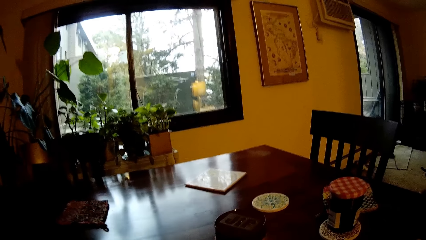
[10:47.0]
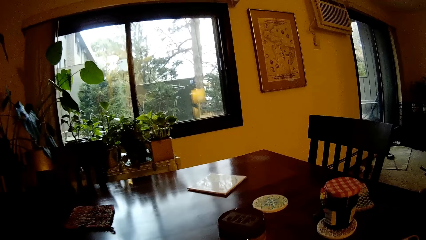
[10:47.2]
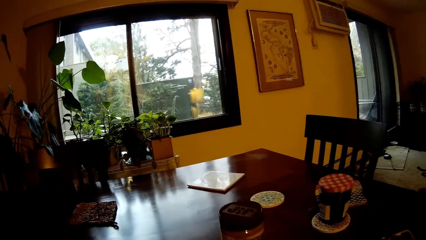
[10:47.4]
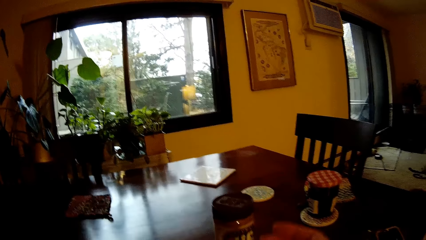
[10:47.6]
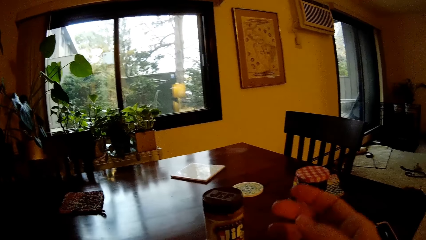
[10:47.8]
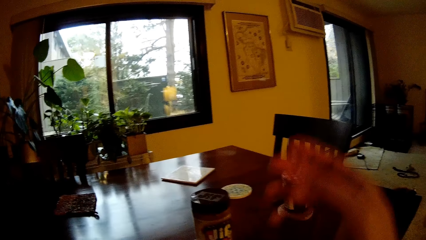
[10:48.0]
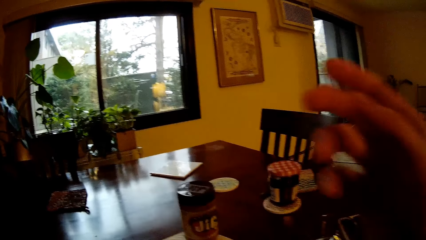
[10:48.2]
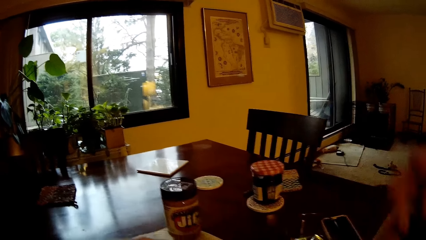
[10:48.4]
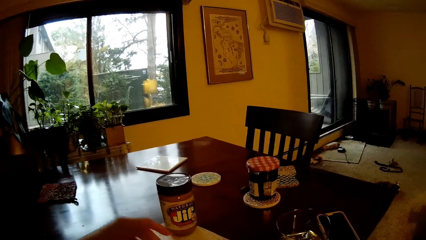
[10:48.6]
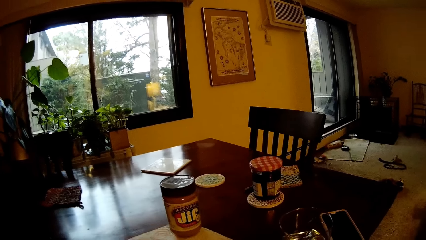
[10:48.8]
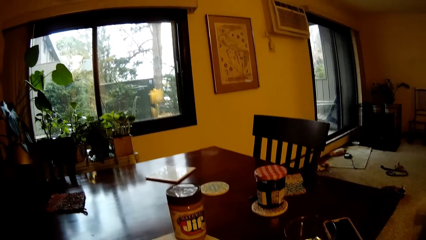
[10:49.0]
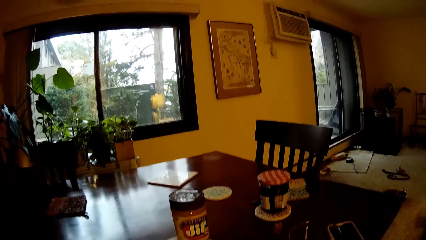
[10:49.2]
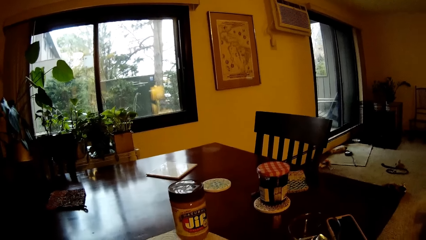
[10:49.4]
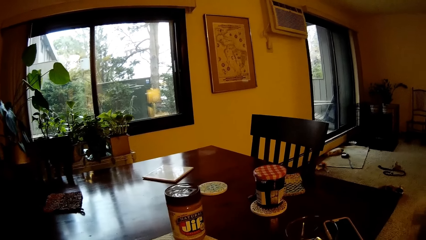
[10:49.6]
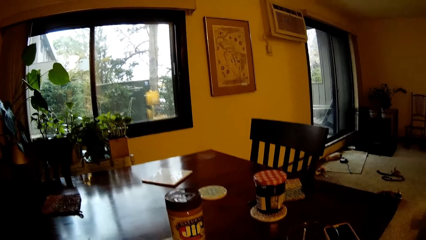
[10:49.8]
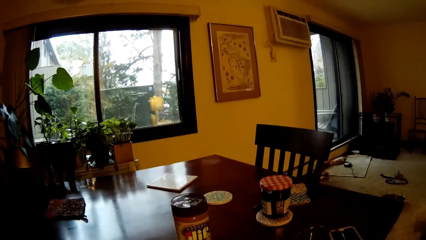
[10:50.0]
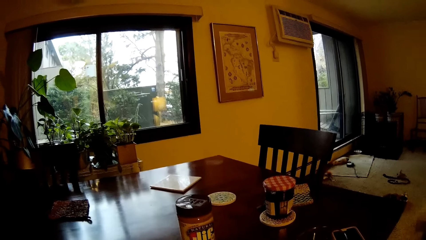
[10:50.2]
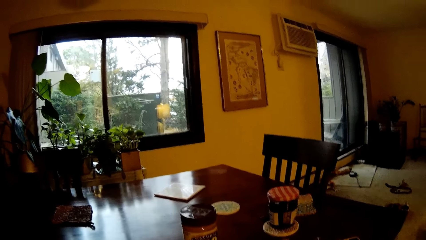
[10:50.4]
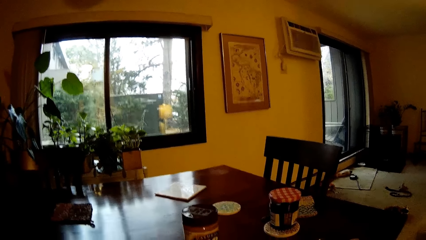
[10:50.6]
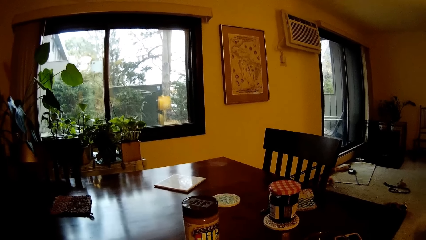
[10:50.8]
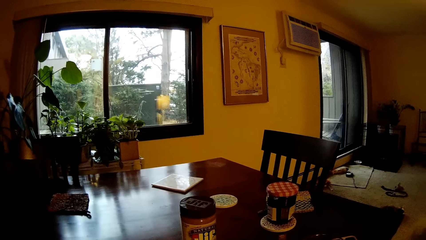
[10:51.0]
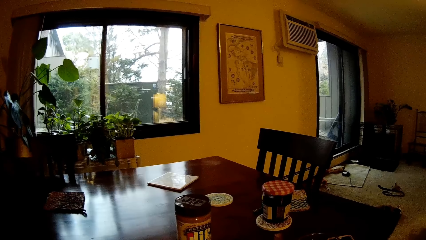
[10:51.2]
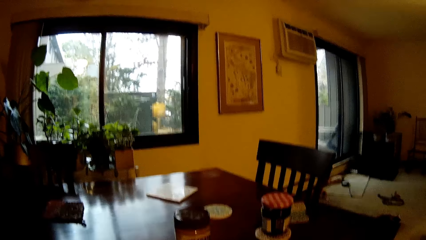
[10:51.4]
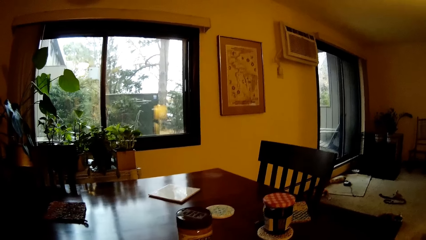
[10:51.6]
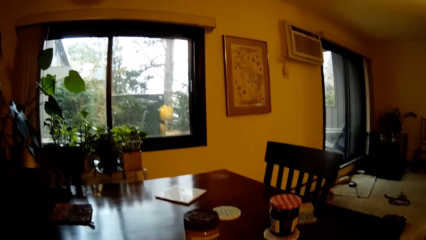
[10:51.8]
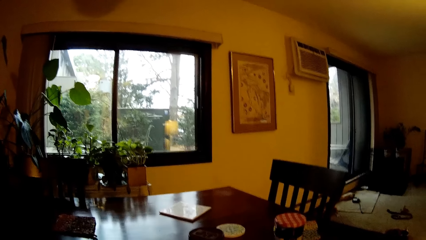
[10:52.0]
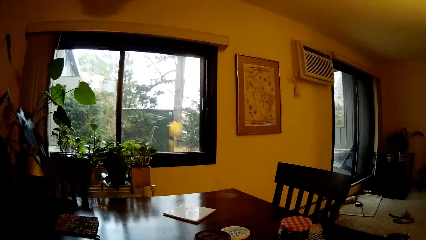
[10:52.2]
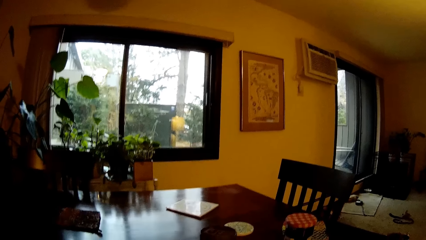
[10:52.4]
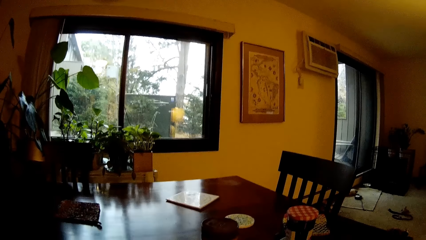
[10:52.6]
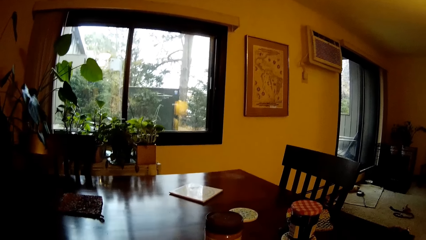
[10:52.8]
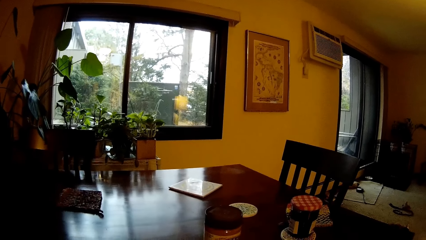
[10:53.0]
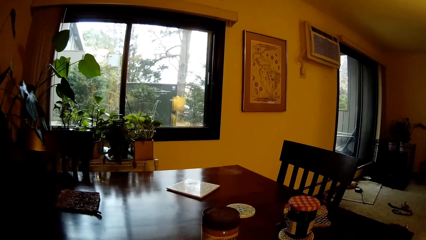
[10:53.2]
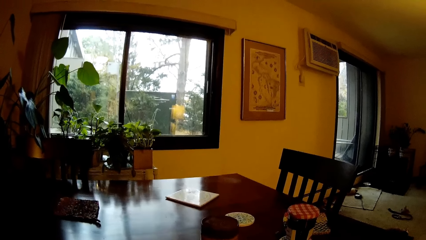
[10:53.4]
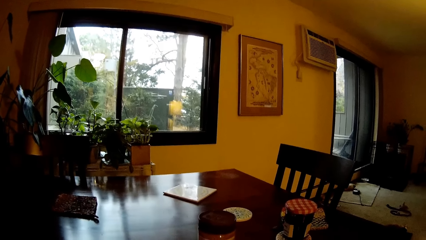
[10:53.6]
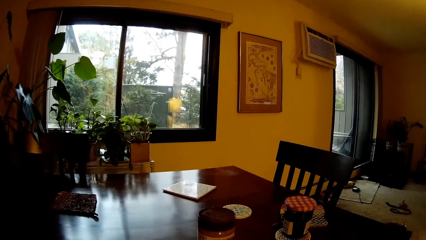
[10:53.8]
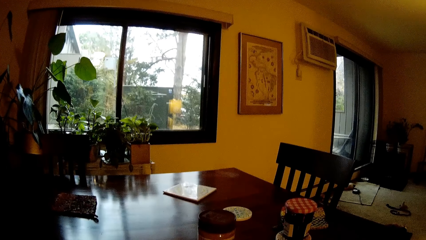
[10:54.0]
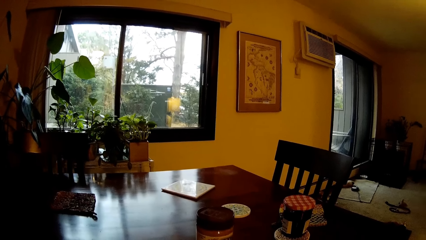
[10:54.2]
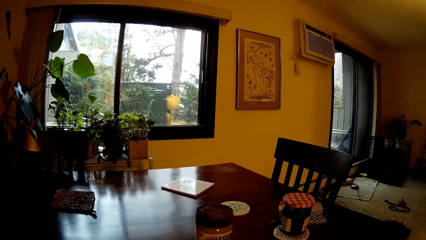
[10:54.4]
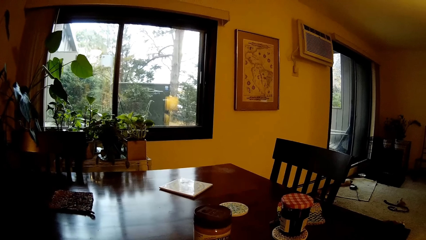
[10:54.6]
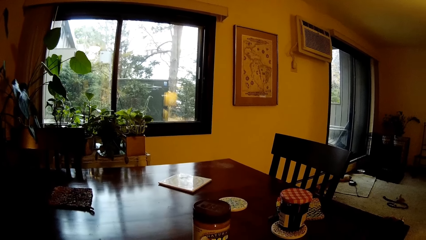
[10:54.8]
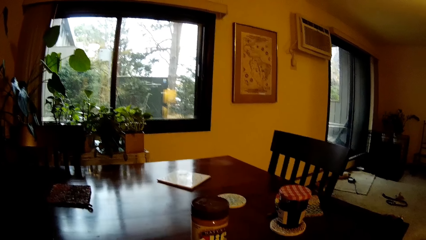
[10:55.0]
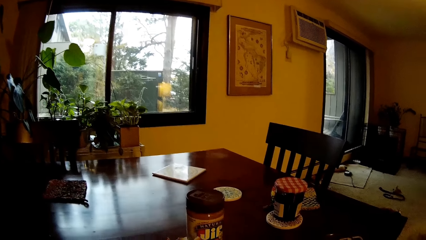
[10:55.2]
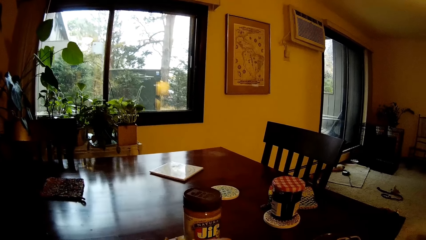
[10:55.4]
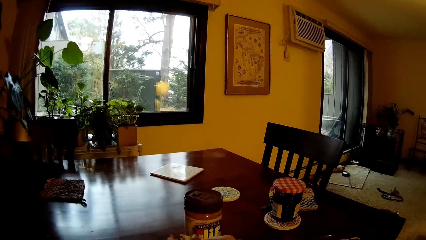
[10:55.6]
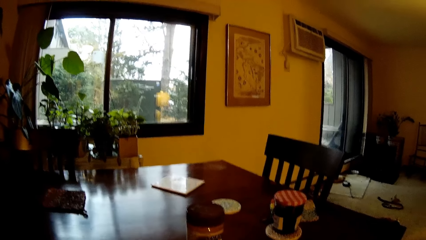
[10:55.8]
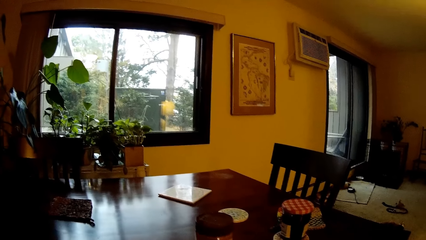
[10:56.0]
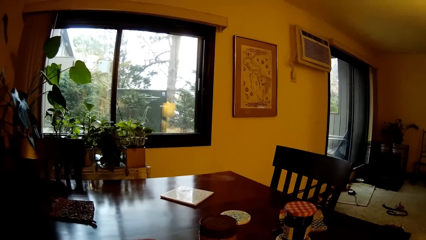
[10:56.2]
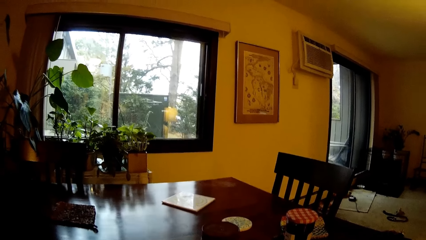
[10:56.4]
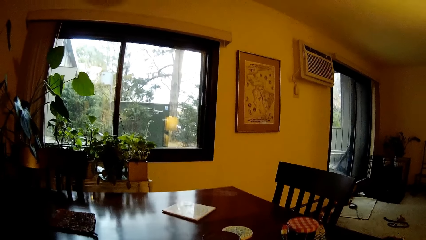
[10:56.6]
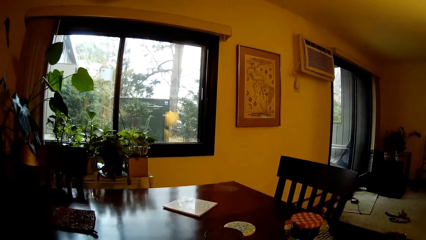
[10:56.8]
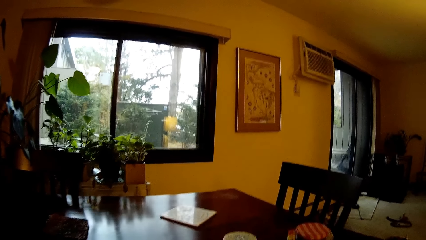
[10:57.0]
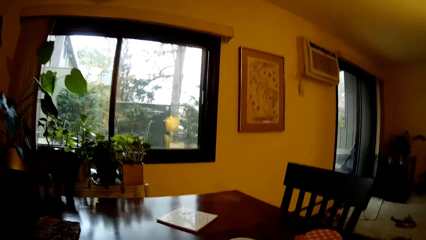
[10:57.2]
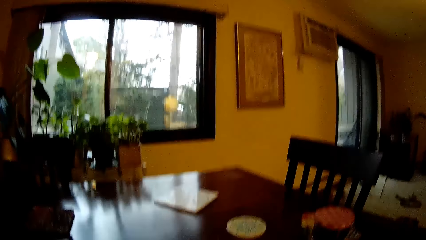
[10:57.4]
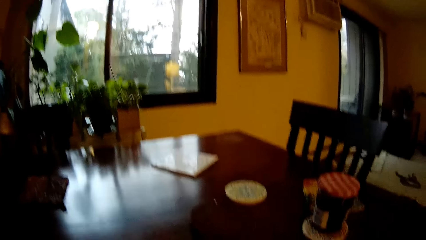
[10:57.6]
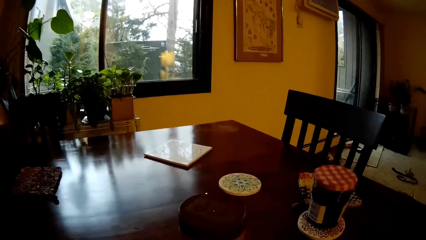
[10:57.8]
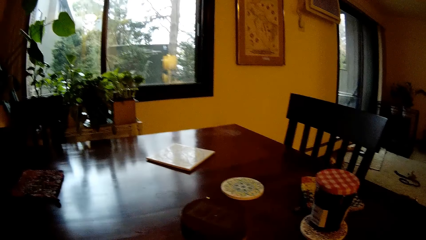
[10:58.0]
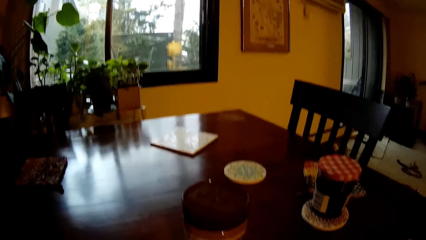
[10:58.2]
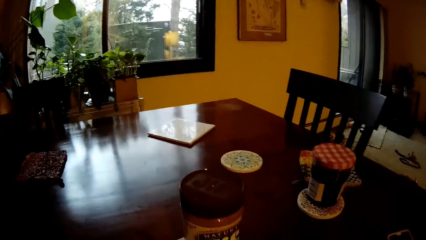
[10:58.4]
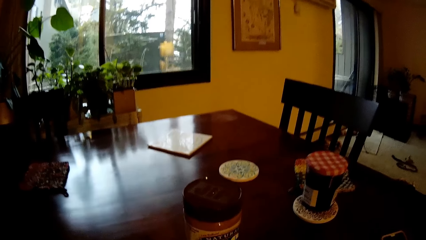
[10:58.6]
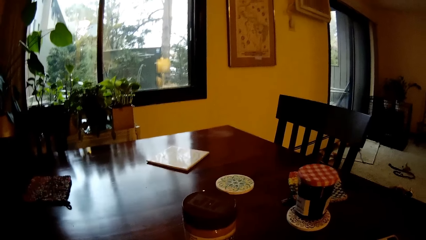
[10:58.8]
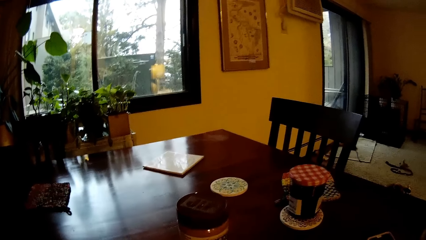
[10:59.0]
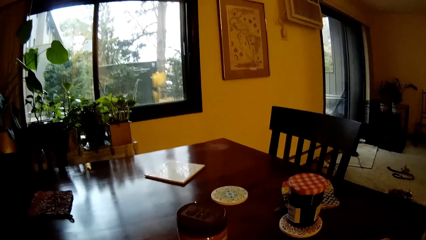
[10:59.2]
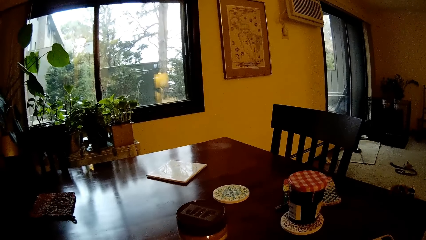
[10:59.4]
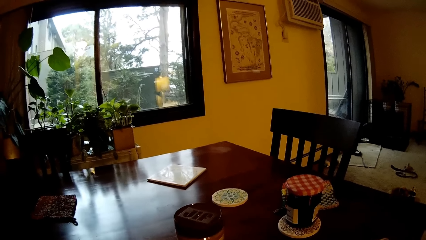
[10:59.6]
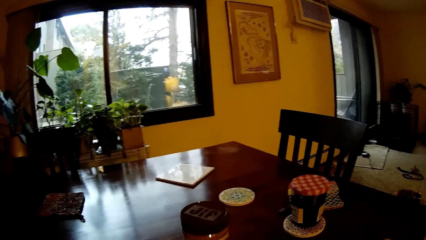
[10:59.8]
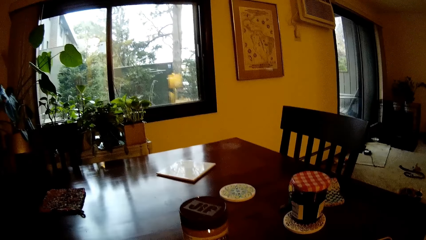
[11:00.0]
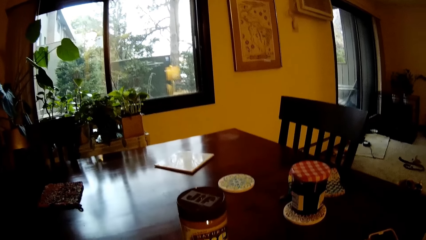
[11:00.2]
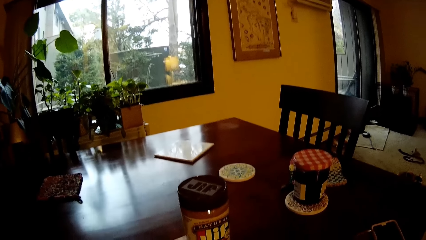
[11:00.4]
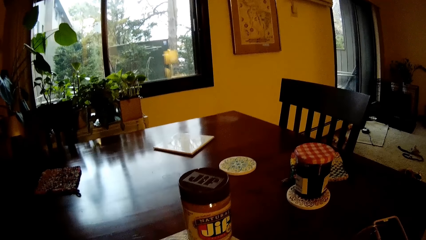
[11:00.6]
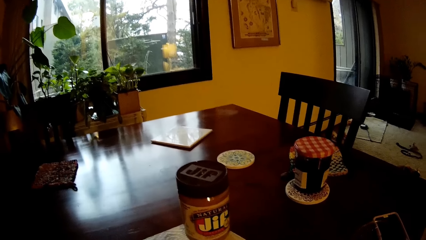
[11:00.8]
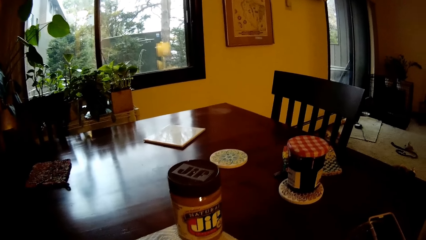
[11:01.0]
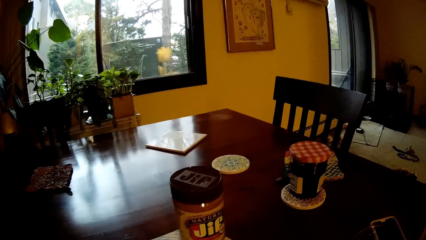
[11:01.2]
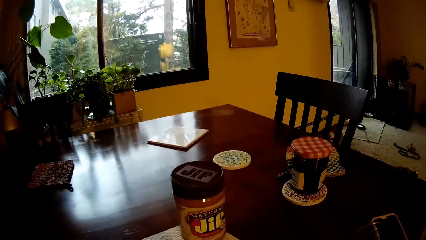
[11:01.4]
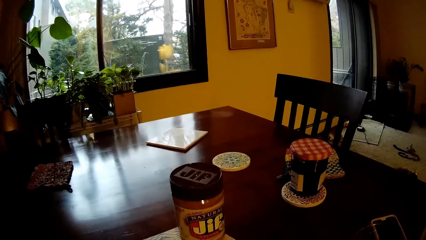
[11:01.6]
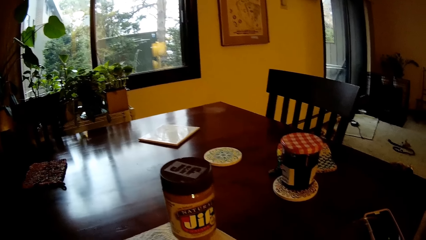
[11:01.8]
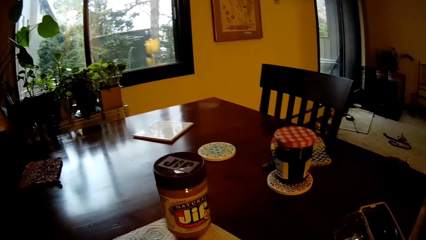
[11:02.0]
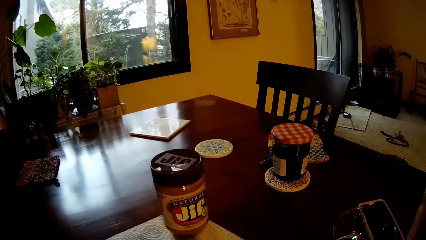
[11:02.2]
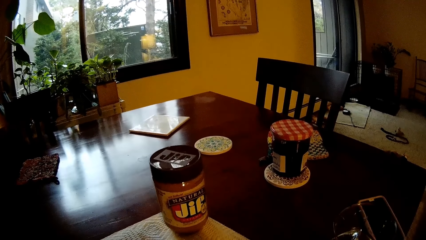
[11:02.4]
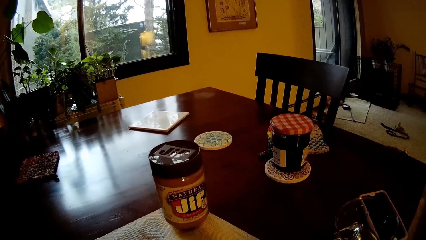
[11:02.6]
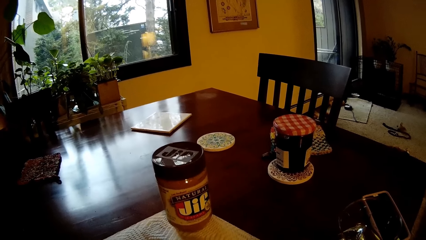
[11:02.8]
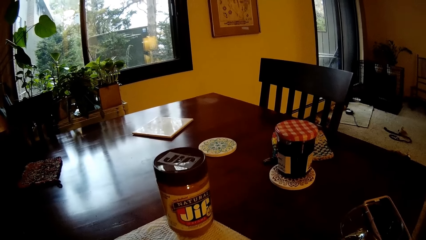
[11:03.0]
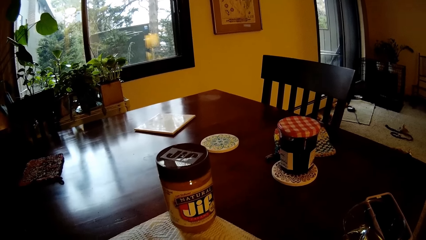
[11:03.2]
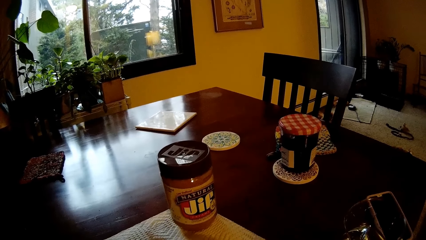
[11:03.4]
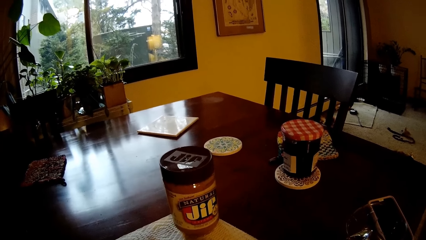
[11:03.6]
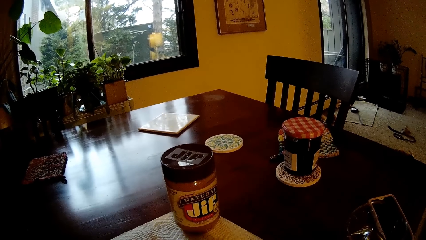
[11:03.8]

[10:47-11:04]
The camera wearer removes his right hand from the tissue on the table. He removes his left hand from the tissue on the table.
